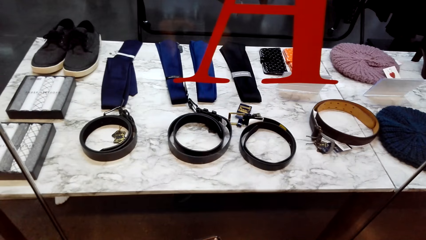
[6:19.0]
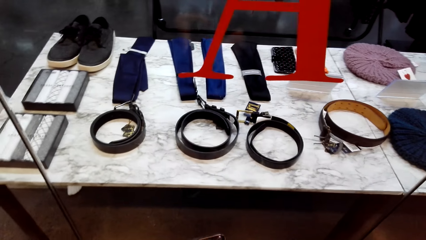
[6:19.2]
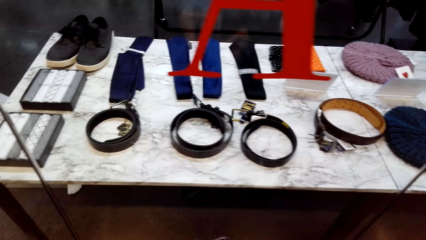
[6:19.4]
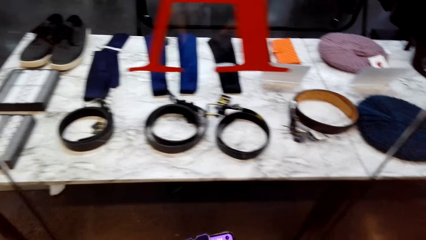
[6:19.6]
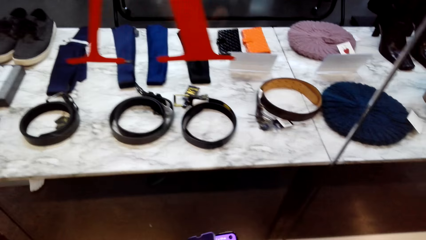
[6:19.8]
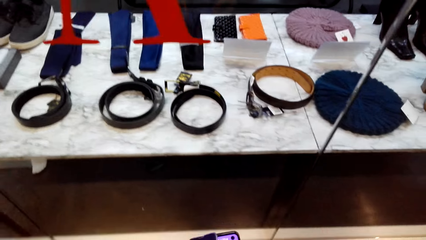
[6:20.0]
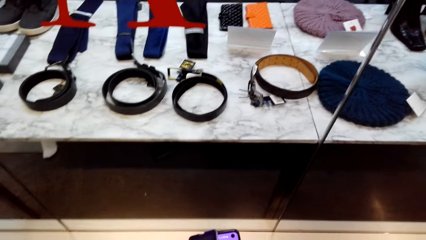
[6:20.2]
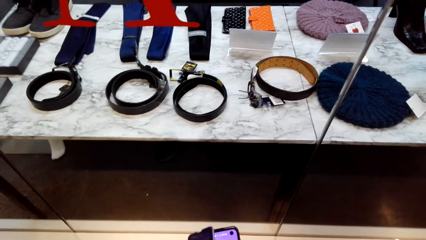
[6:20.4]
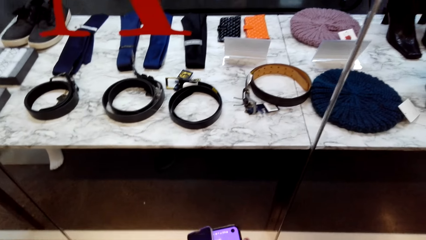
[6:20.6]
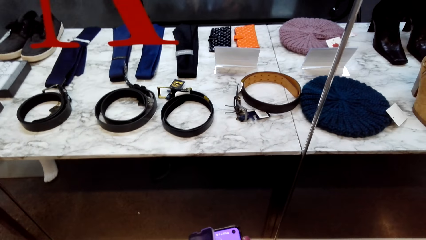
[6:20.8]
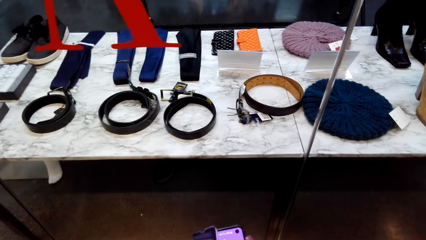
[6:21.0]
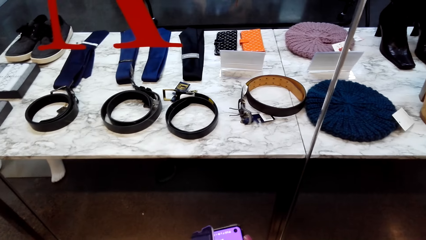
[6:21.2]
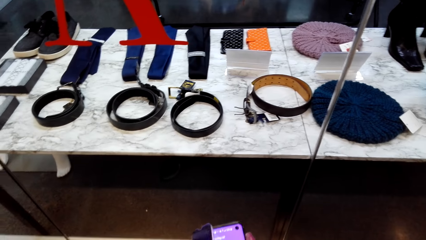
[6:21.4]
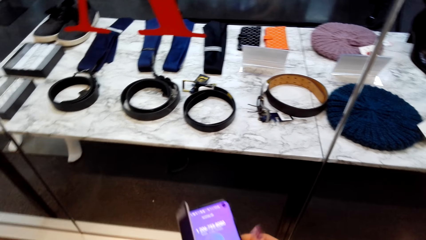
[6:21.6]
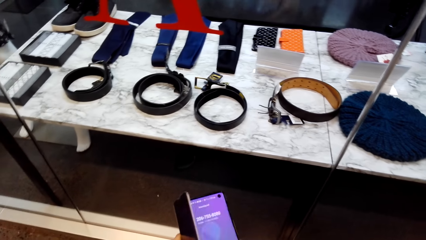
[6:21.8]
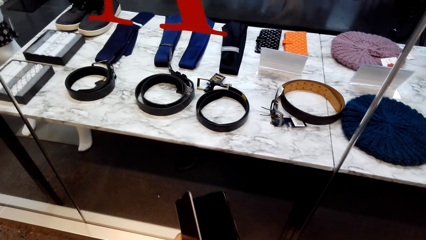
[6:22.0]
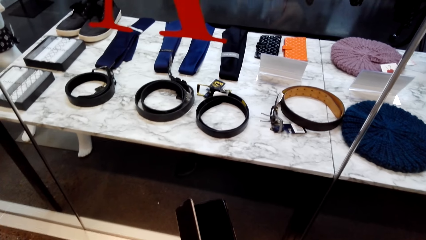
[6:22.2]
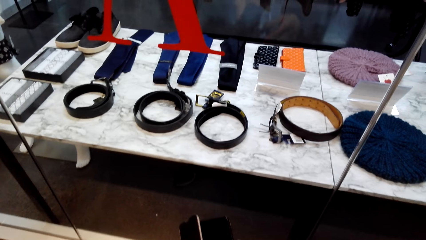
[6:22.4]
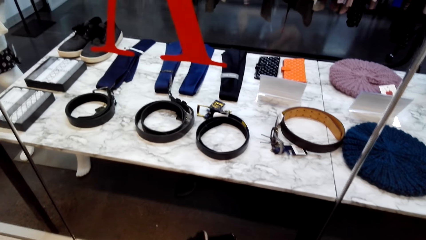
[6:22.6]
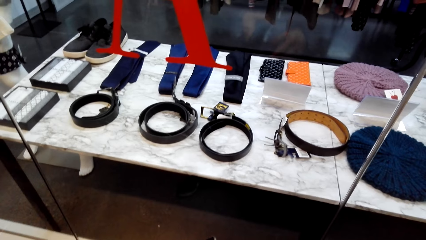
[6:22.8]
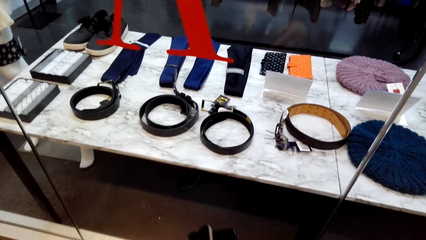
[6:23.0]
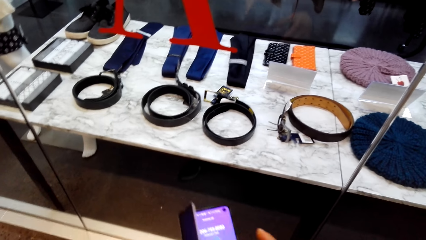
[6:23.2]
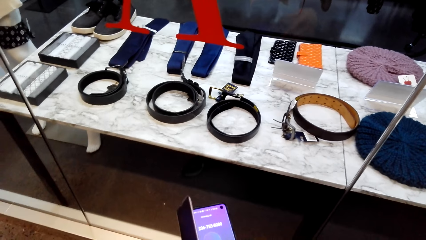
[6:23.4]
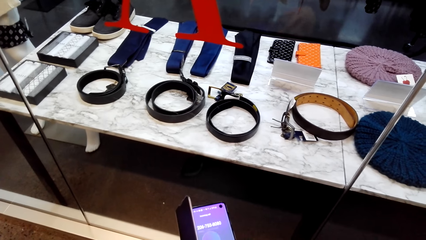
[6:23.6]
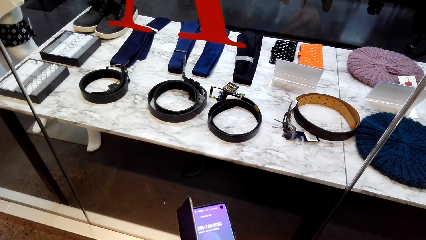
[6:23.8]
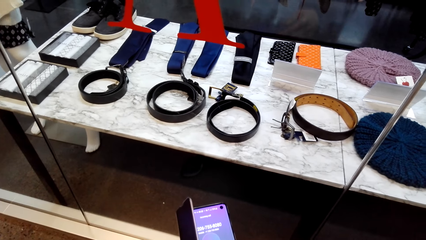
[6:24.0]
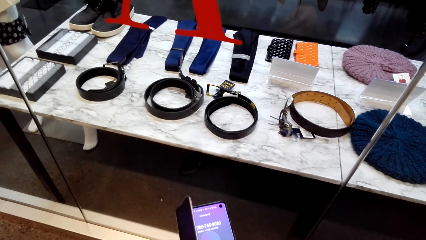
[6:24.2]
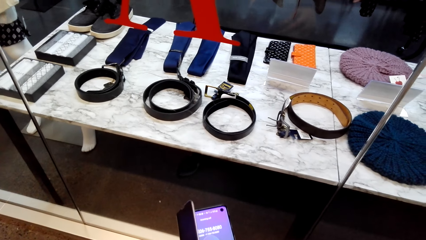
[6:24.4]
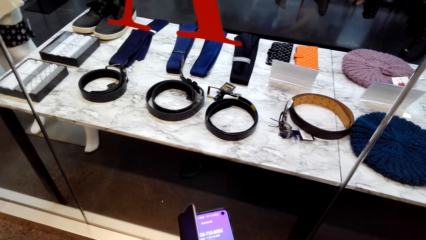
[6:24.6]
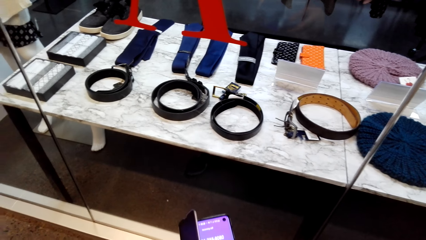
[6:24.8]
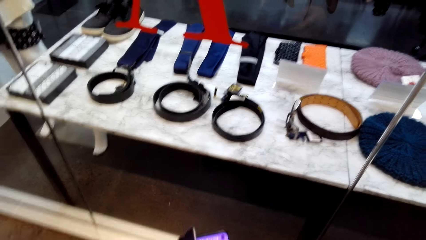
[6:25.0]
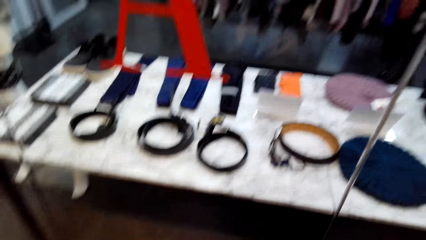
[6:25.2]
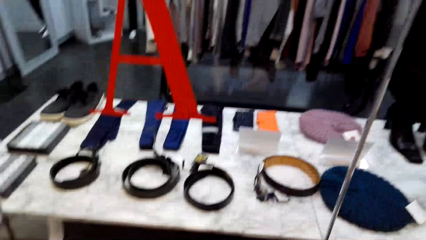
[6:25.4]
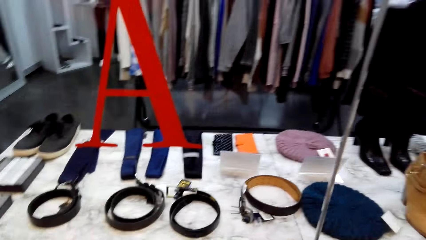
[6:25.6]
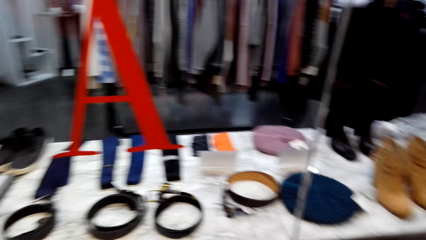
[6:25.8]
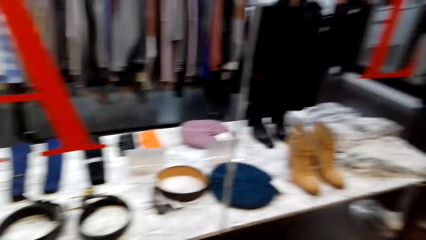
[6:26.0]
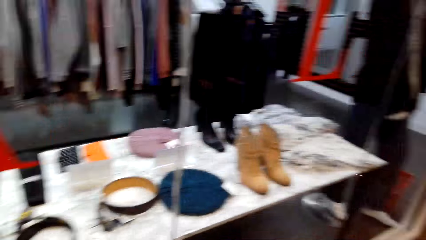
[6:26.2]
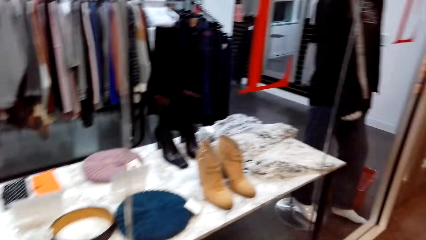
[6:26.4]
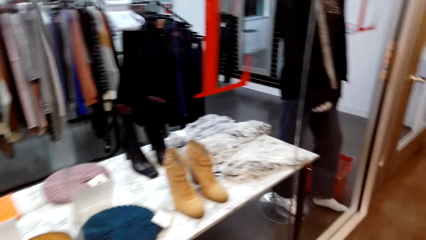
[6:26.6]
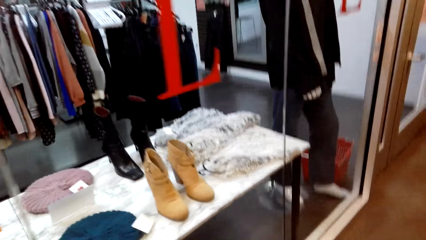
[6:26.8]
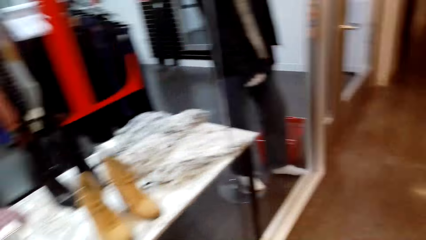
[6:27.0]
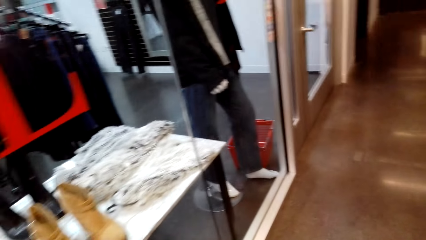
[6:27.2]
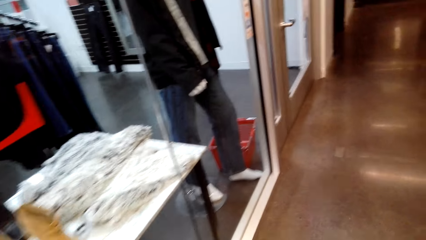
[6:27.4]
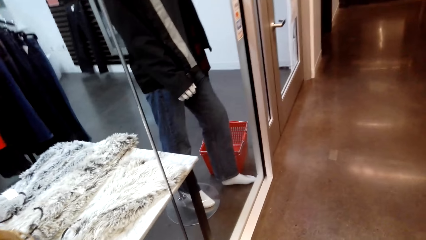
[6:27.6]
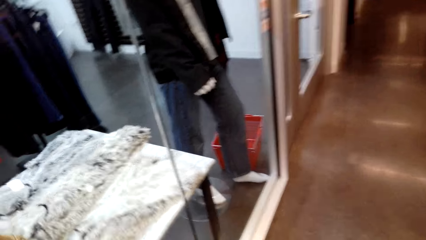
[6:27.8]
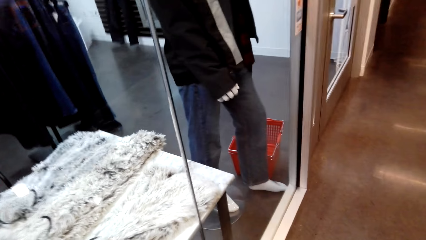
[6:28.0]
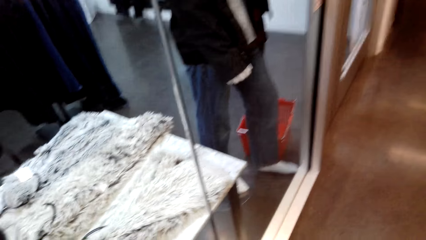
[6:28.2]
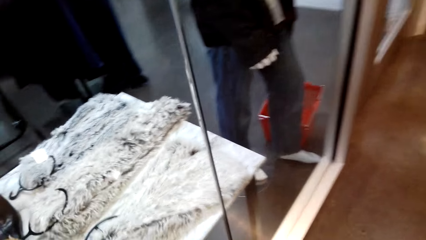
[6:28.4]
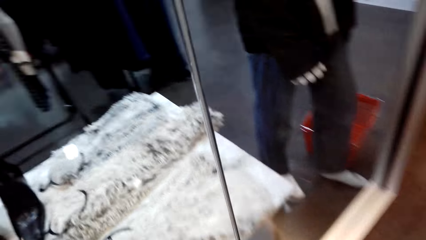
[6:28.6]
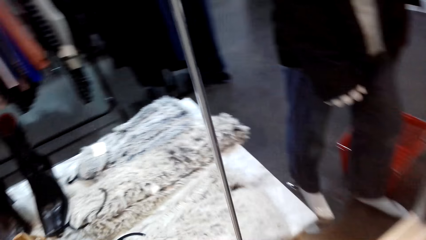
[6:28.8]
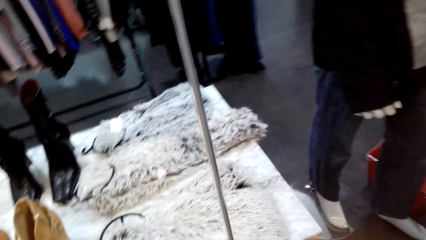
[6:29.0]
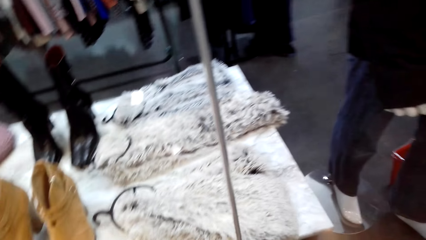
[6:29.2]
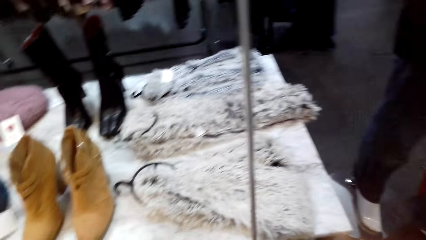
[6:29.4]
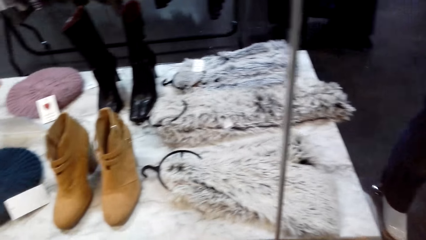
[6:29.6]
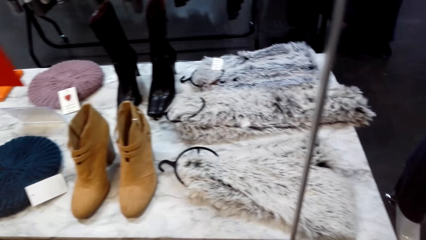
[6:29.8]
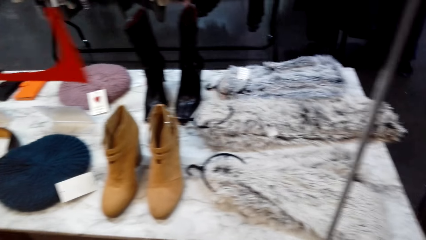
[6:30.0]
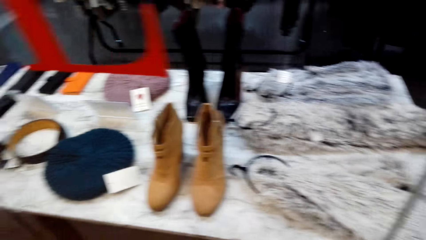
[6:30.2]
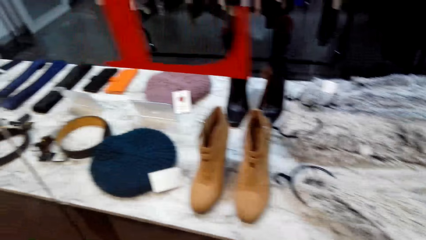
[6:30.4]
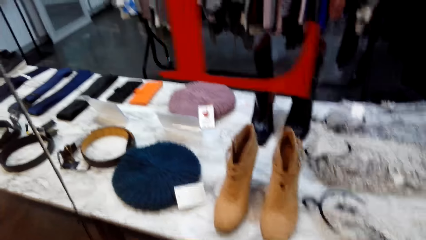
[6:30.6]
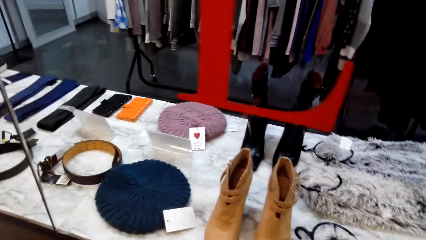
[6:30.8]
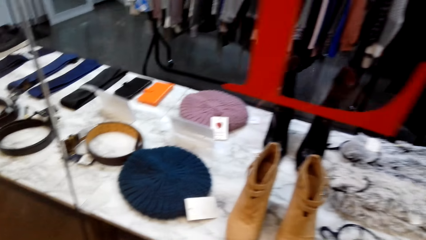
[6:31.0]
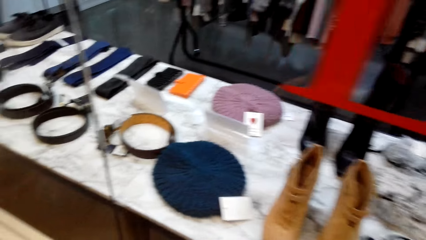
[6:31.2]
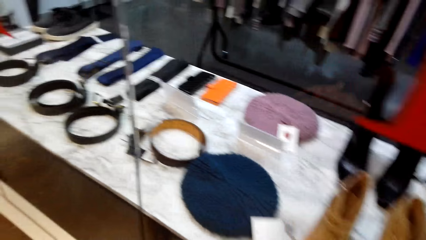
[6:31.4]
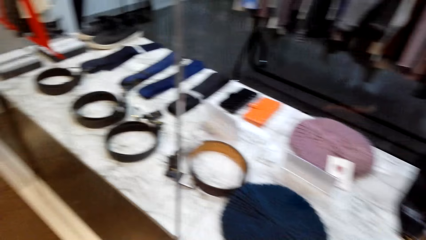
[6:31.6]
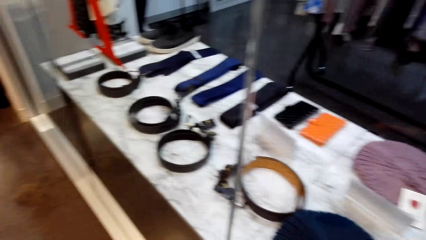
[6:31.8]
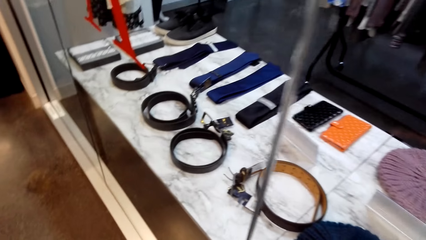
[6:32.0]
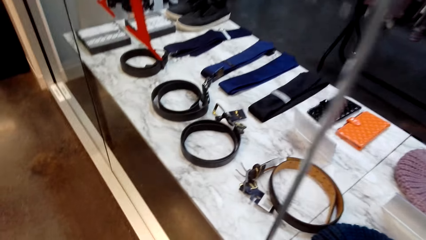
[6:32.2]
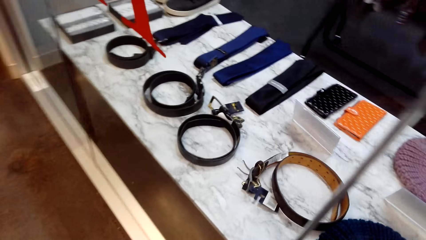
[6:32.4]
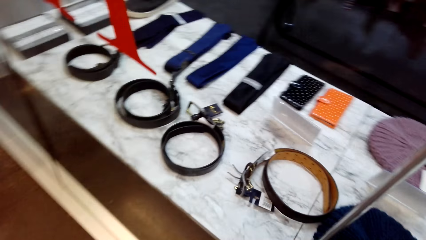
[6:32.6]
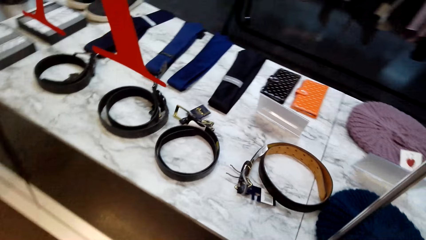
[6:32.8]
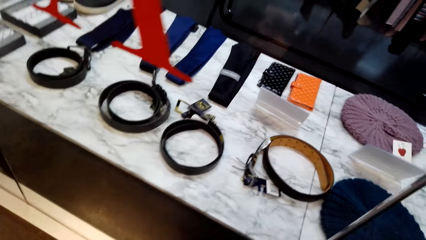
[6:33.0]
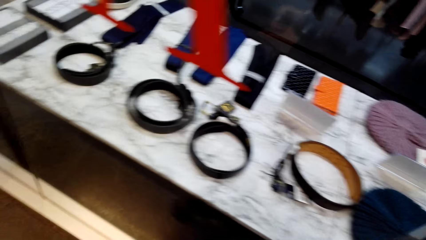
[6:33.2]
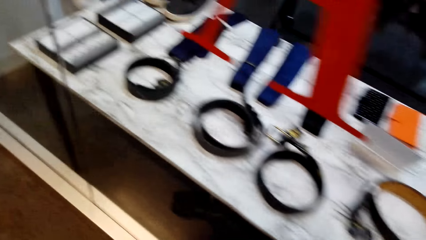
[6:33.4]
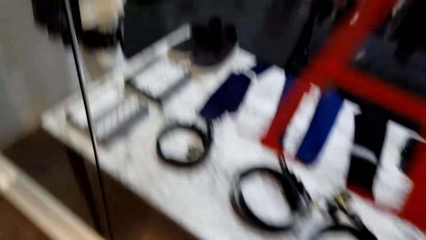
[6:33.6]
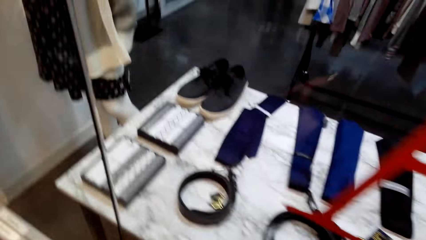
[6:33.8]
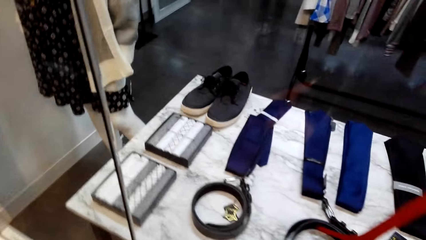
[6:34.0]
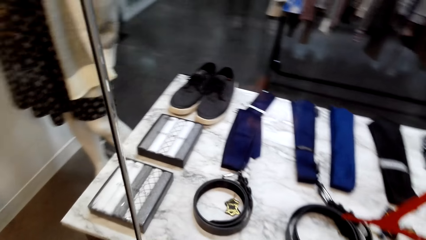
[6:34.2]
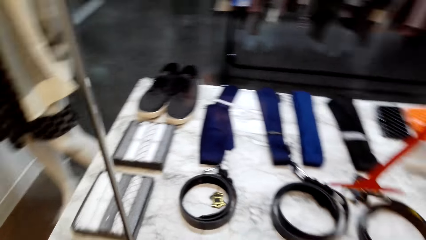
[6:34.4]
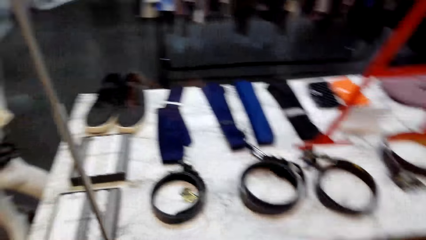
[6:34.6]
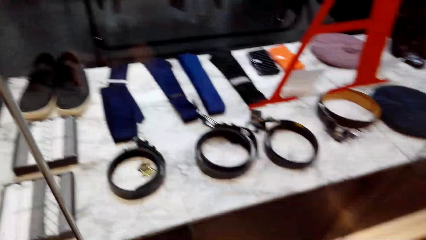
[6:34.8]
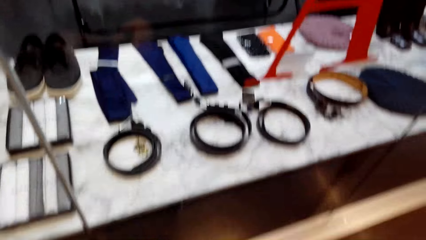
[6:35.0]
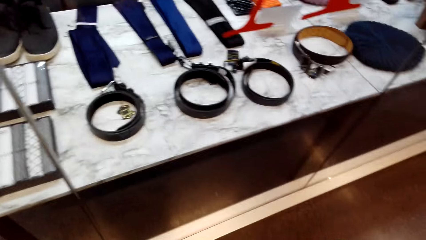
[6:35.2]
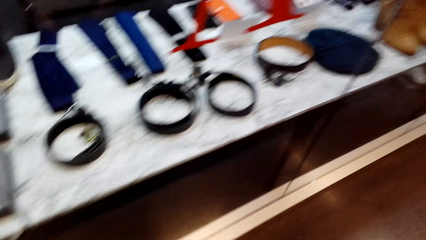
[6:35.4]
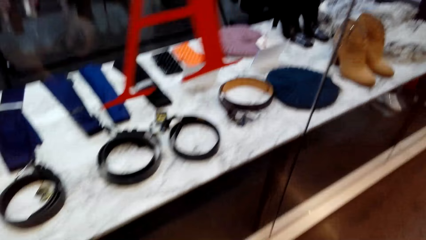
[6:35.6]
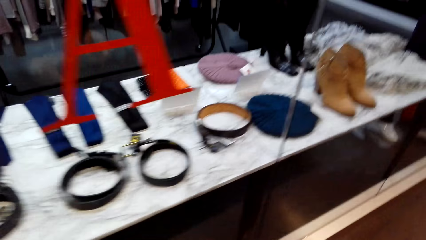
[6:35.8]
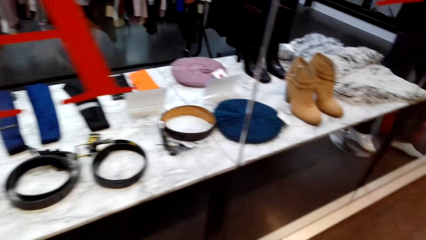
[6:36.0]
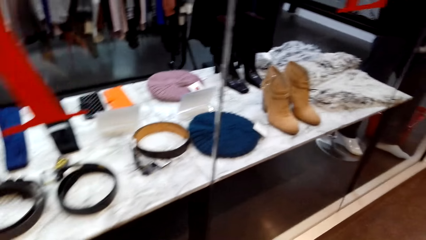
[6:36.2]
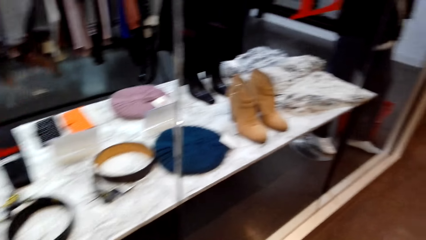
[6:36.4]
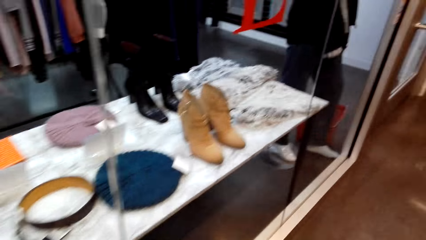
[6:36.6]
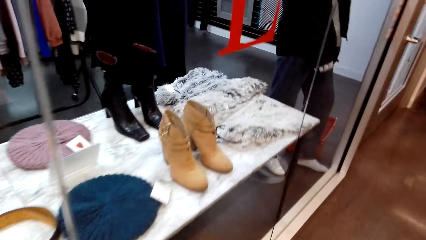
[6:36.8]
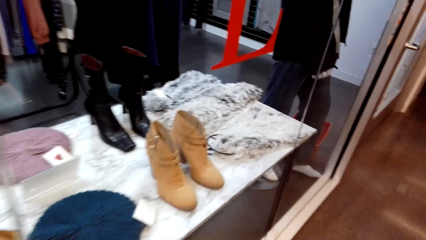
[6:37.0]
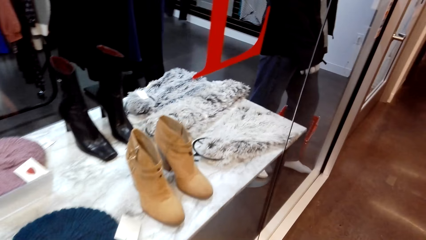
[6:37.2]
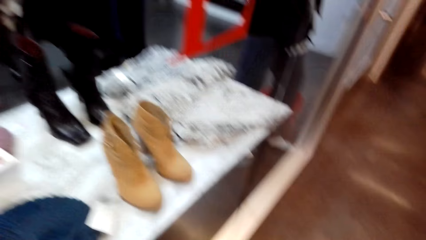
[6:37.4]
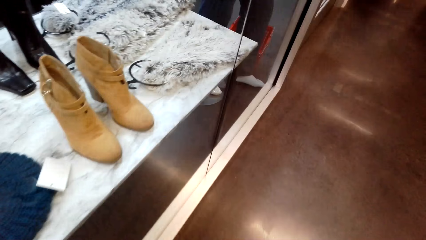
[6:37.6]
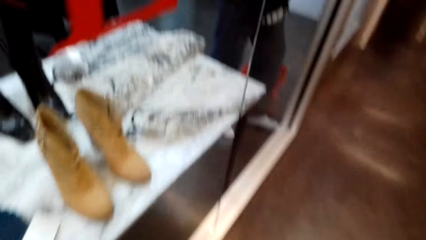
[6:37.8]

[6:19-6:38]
The camera wearer looks around. They operate the mobile phone. They look around. They walk.
